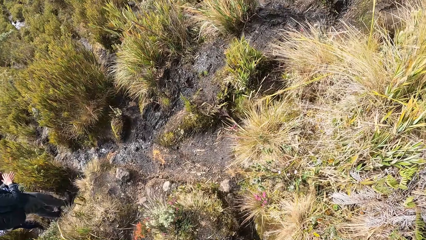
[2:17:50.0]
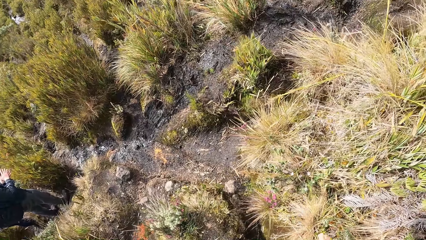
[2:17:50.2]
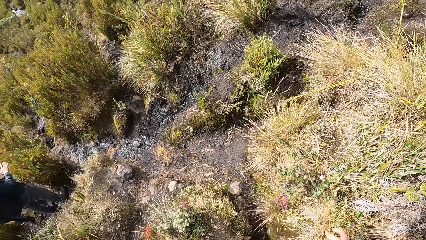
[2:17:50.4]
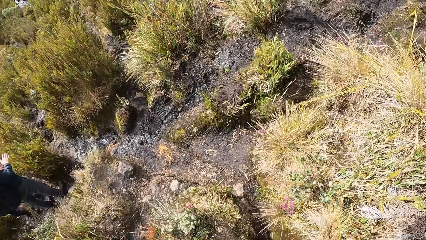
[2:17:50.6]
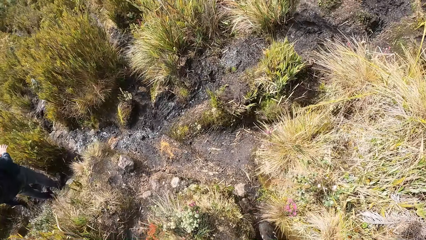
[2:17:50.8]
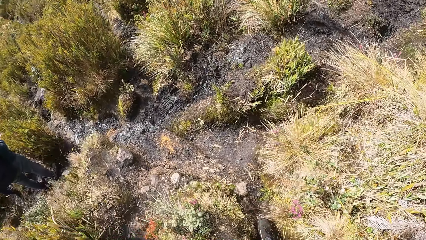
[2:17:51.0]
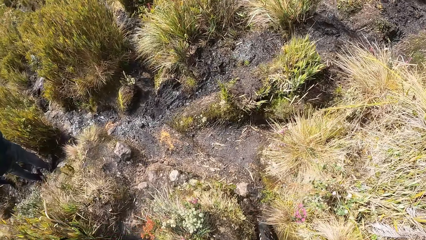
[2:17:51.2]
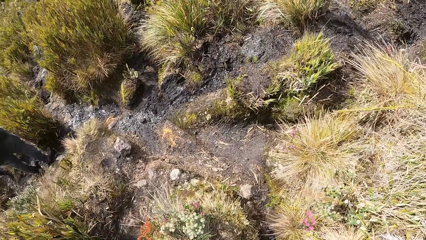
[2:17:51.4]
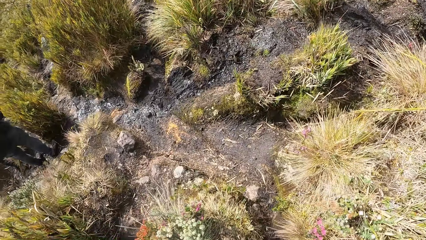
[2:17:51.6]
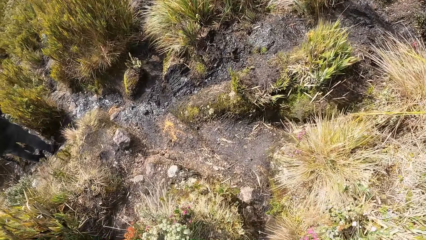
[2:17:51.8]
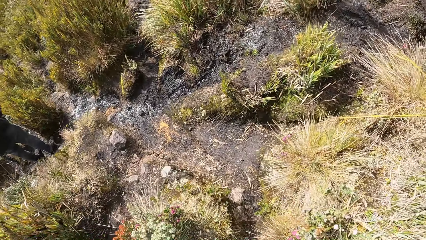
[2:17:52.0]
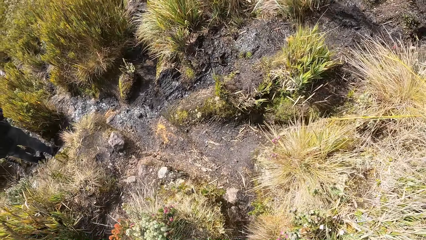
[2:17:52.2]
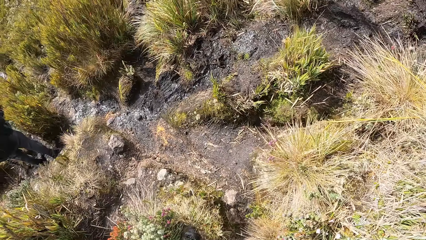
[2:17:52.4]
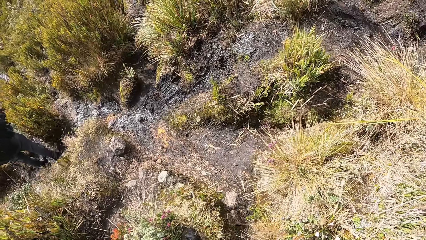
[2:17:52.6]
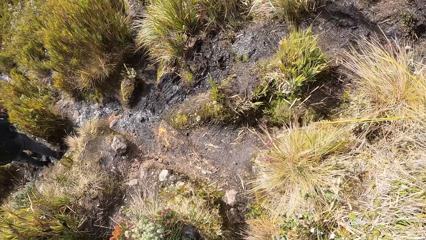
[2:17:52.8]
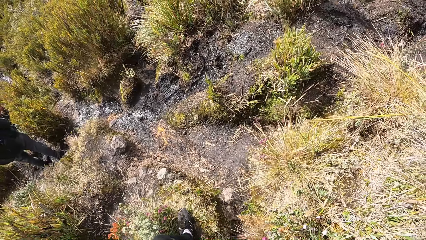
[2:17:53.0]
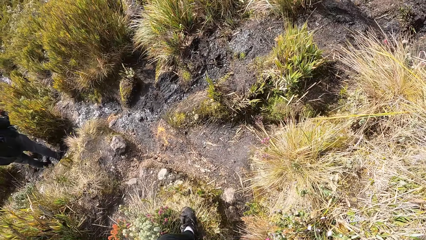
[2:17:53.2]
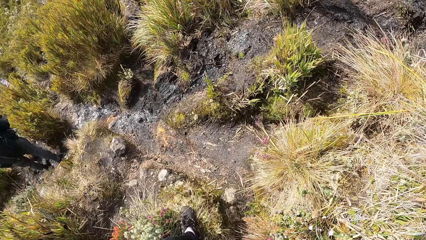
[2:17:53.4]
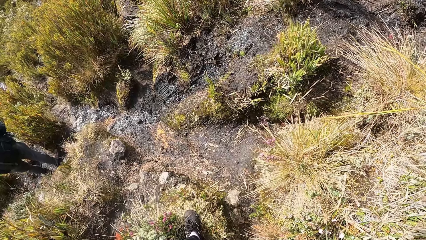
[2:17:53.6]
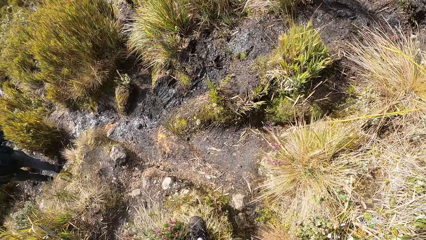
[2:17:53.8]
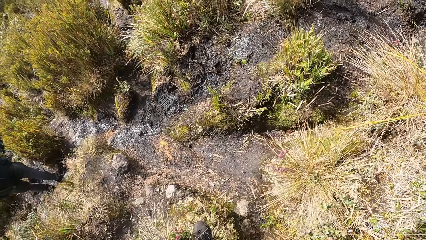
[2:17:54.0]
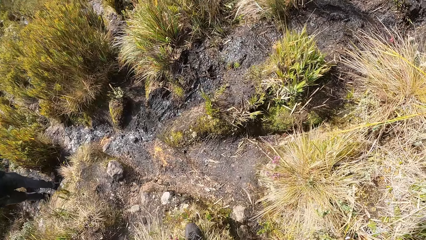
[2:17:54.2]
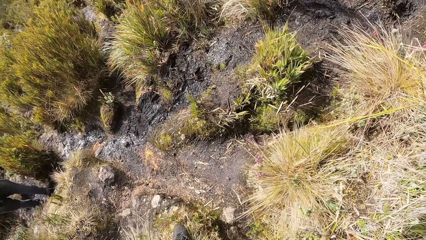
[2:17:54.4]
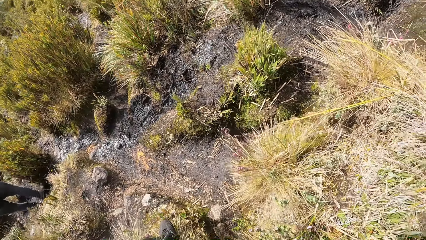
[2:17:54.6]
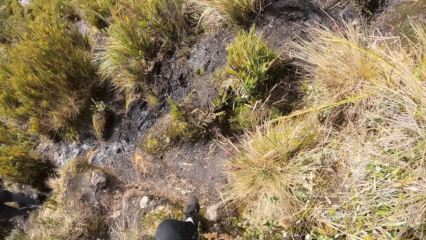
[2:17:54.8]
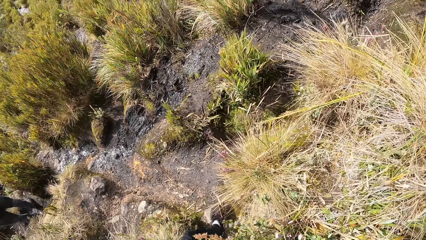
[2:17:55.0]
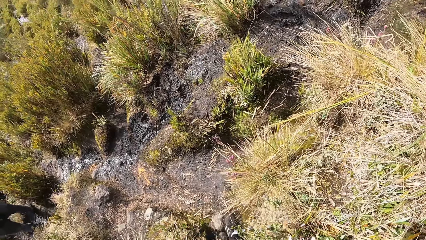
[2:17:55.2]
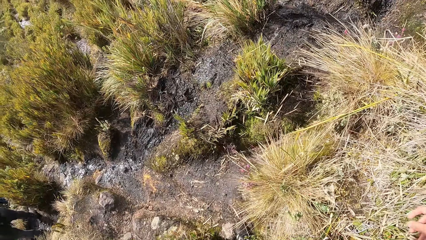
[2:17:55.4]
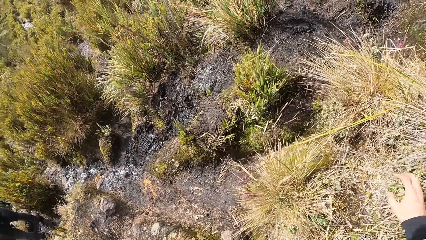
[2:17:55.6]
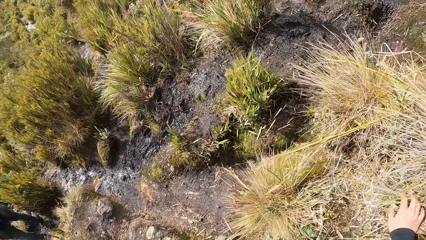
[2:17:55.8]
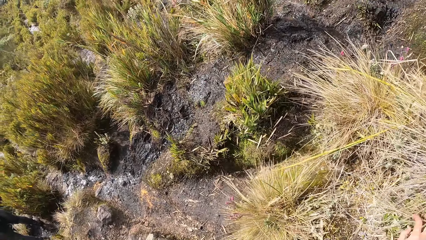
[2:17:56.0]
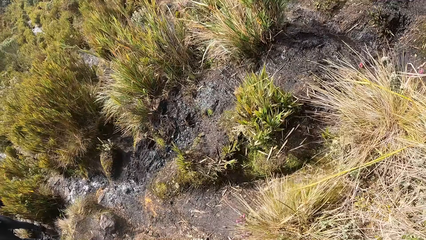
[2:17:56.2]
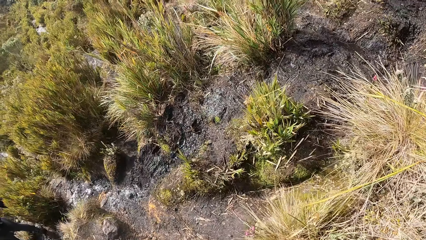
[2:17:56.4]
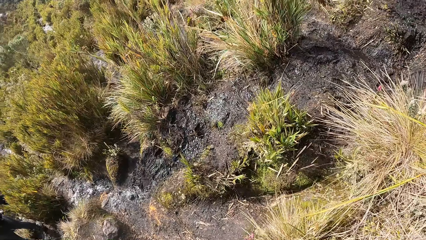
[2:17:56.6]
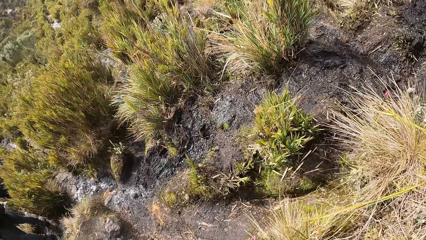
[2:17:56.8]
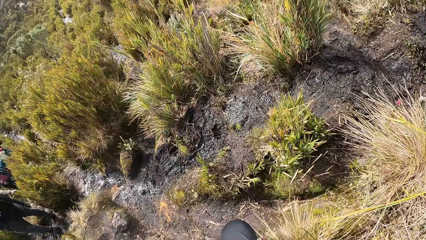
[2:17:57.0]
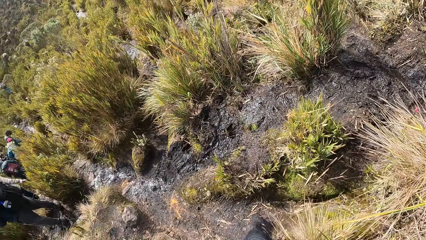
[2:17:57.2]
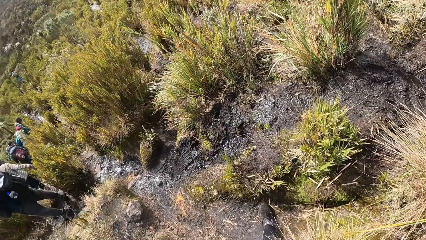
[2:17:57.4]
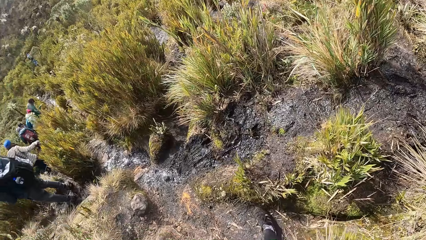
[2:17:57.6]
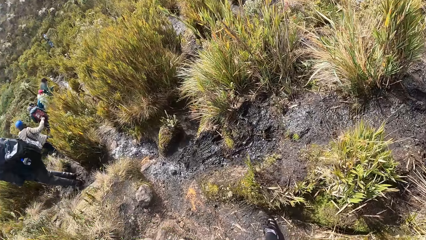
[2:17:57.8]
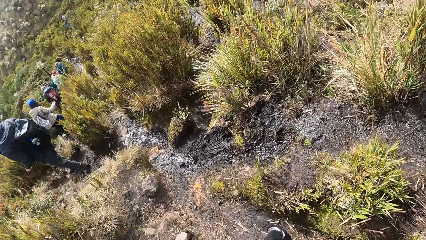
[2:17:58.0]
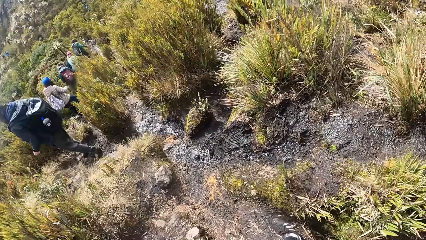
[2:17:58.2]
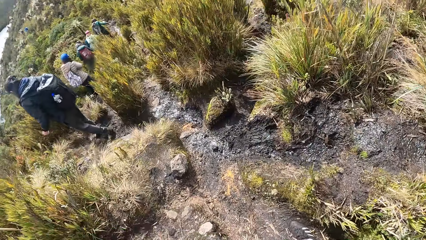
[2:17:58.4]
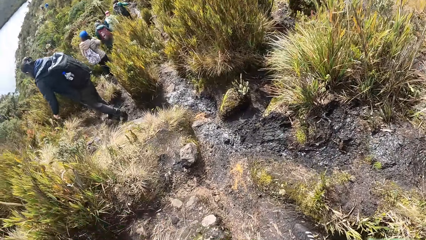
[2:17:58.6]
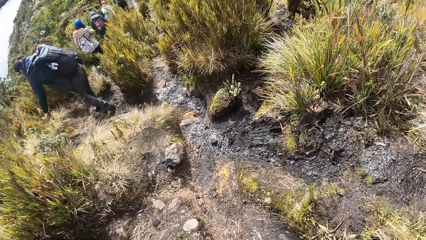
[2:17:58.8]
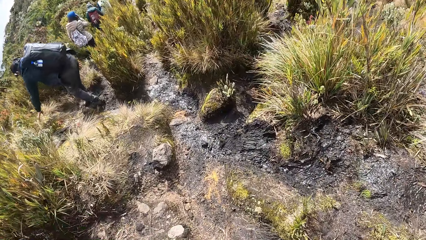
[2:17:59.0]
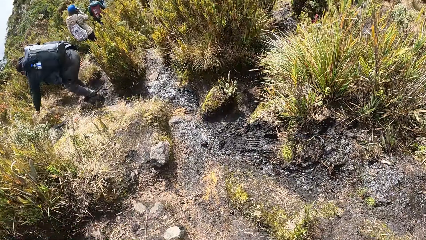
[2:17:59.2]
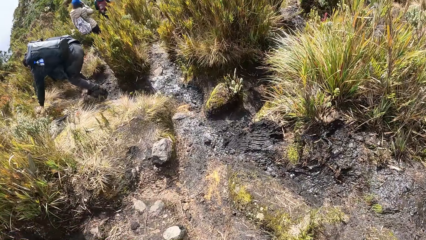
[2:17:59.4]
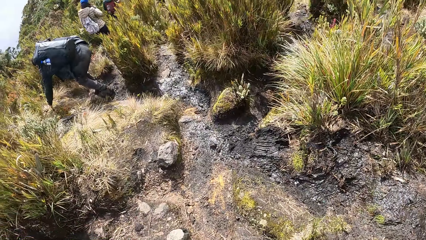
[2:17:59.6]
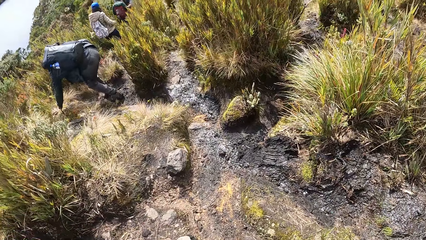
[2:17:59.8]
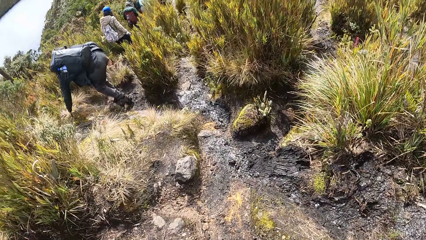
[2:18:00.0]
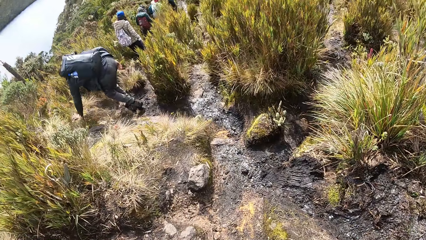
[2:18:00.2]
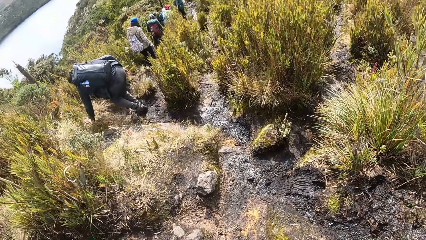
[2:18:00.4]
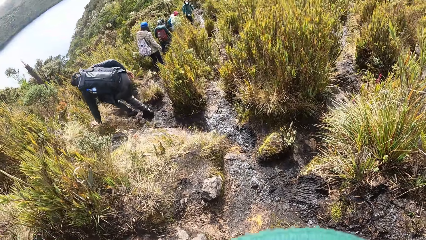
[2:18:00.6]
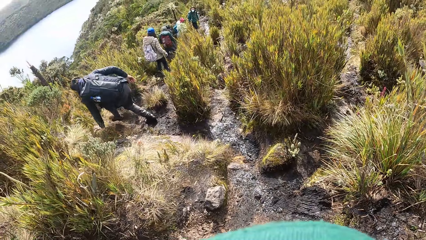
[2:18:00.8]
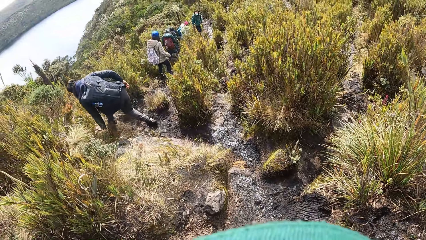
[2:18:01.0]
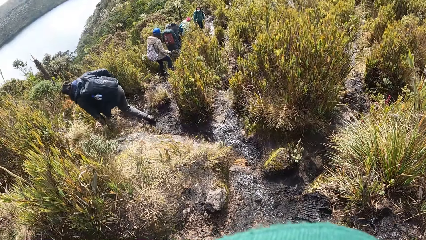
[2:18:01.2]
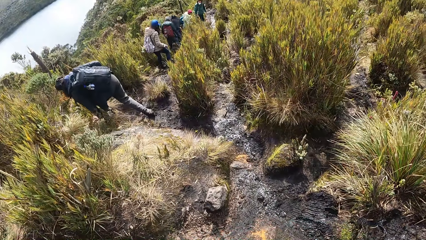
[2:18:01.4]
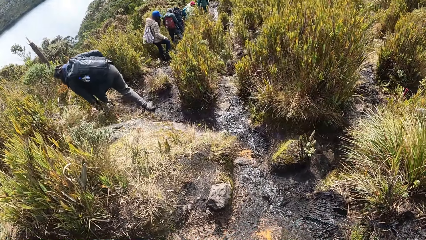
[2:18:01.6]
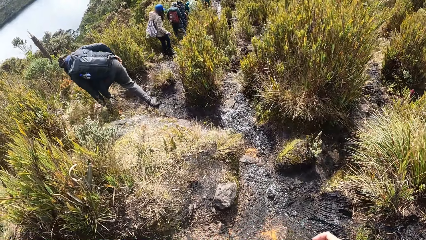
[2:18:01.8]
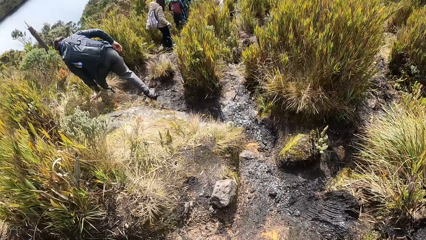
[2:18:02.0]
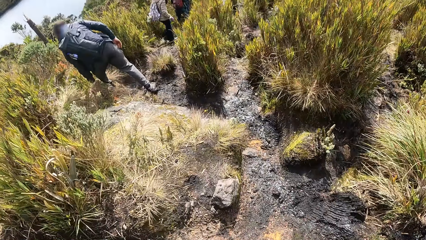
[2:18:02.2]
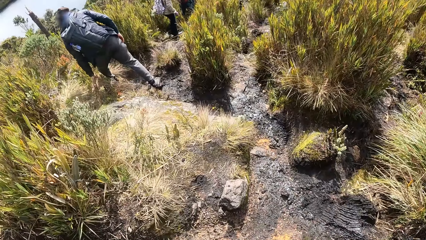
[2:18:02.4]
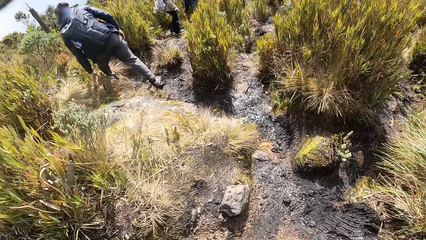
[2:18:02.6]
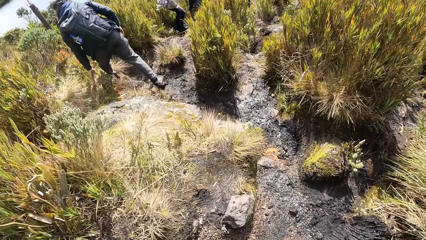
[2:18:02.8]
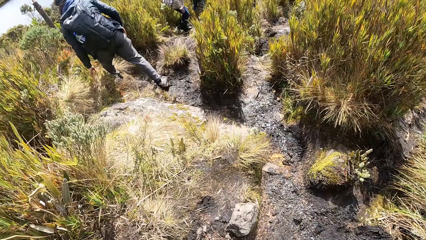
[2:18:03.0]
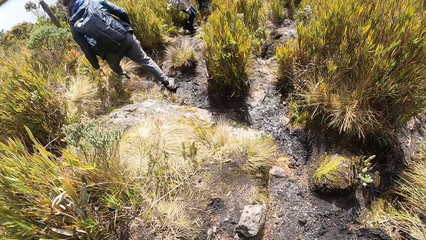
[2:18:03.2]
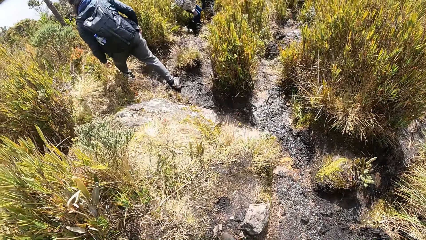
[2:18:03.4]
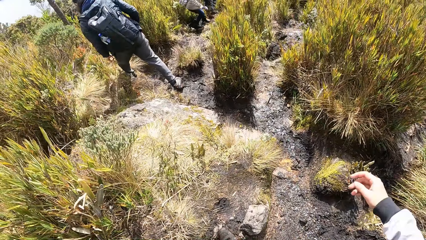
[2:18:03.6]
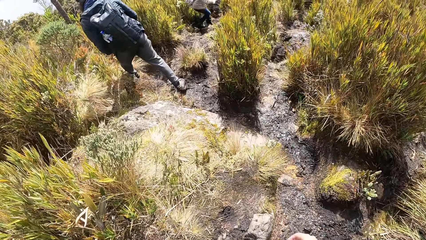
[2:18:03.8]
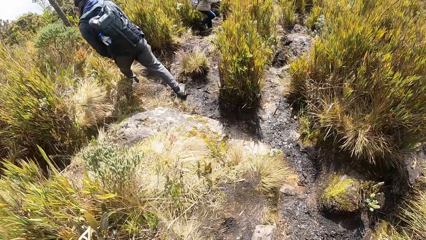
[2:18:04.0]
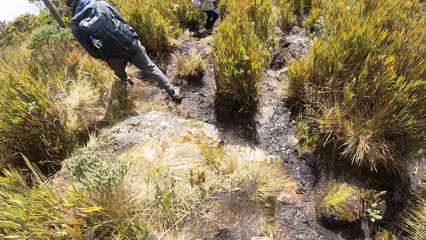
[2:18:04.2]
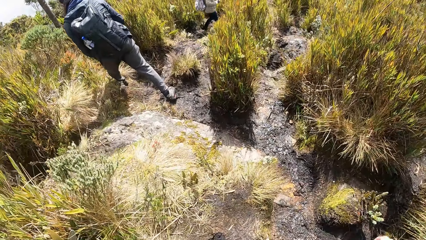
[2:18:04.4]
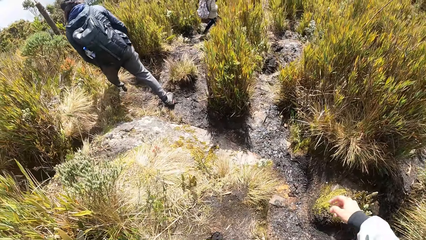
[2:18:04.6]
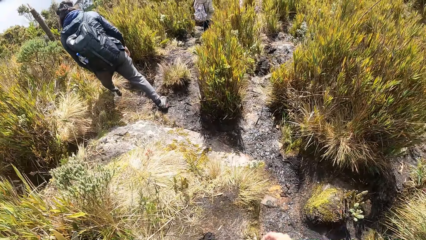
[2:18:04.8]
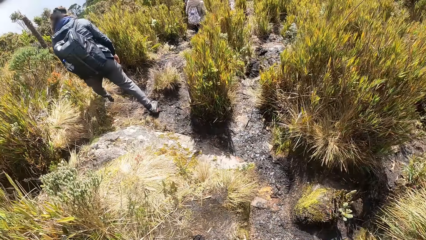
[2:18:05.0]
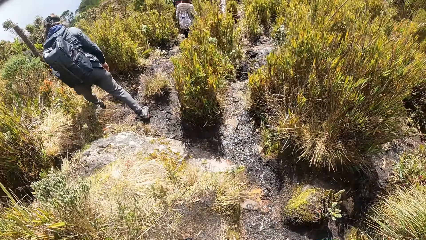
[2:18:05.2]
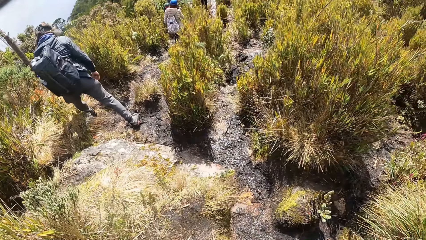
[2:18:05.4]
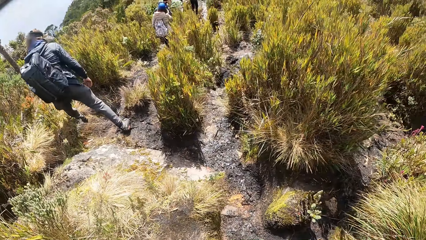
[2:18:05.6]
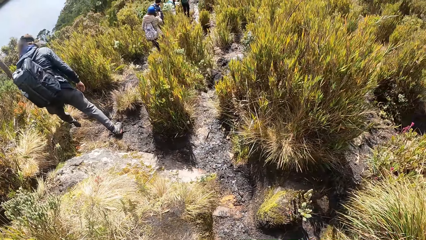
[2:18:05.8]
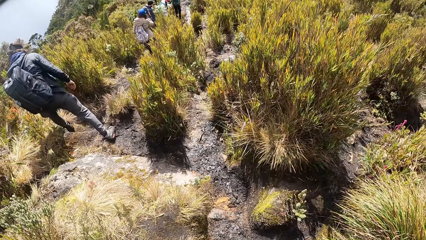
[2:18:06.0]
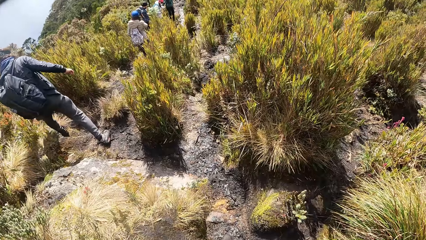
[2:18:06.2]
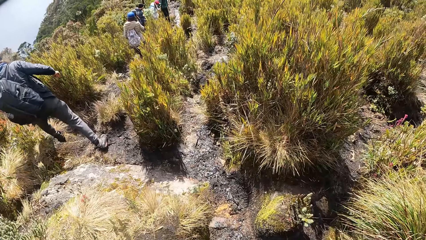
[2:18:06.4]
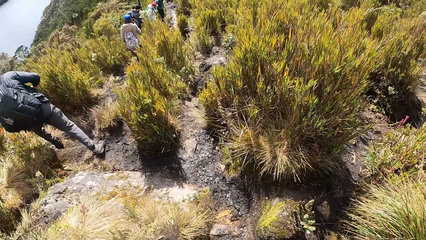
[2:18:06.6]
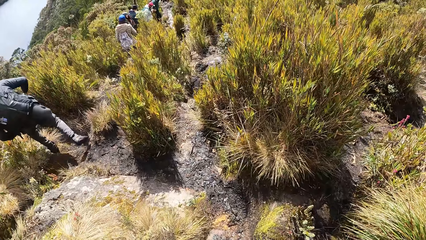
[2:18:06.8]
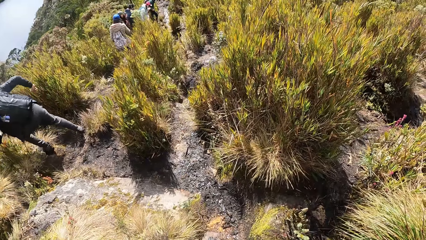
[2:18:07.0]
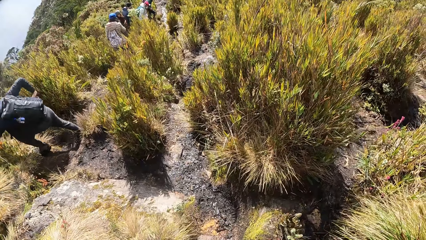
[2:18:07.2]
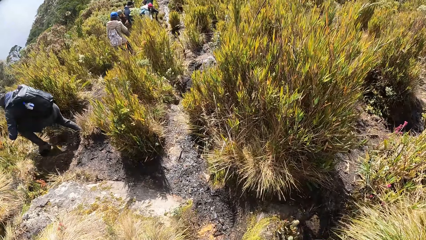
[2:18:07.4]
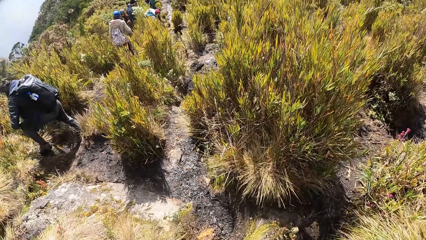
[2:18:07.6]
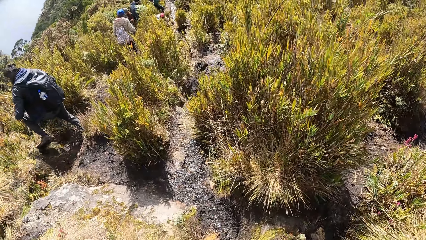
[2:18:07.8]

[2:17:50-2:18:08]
The camera wearer walks. They move their hand.
